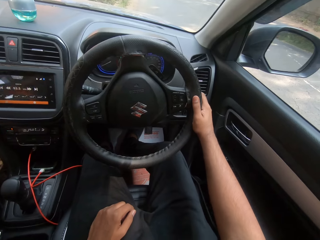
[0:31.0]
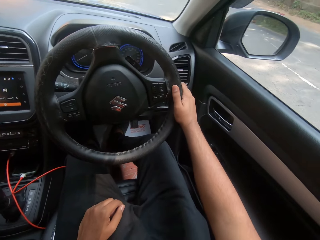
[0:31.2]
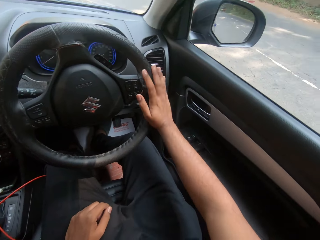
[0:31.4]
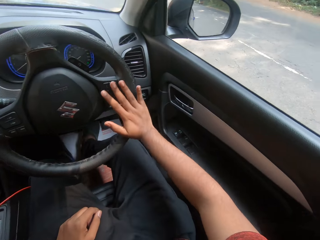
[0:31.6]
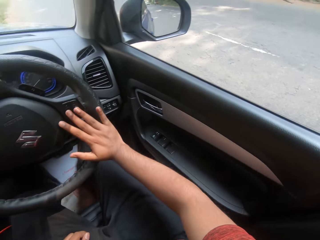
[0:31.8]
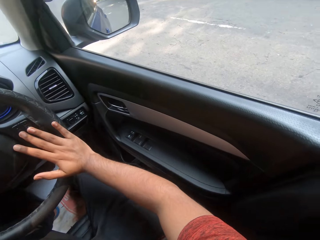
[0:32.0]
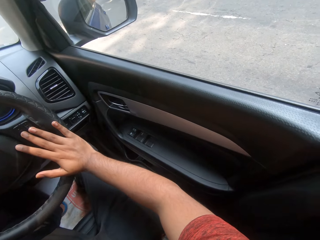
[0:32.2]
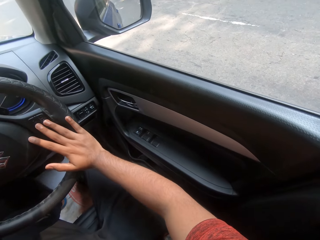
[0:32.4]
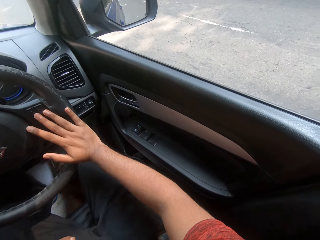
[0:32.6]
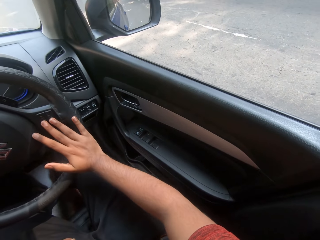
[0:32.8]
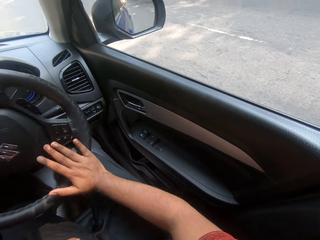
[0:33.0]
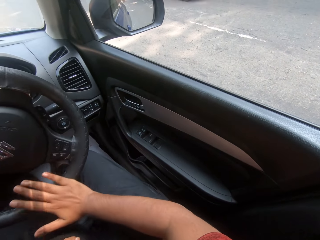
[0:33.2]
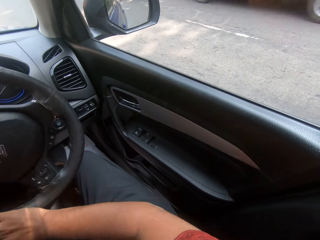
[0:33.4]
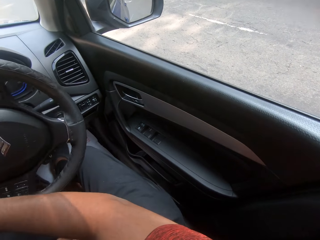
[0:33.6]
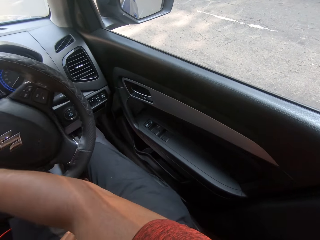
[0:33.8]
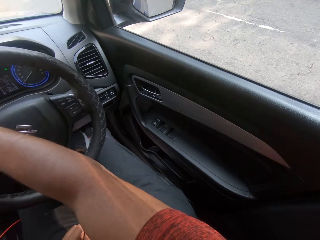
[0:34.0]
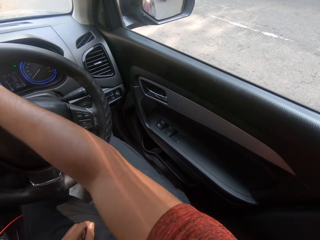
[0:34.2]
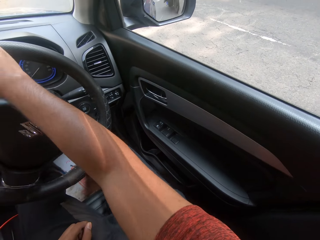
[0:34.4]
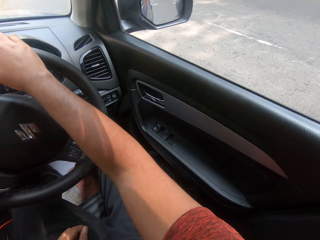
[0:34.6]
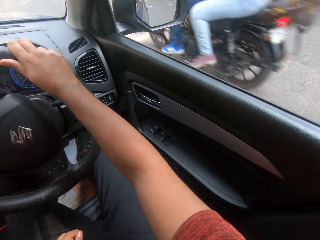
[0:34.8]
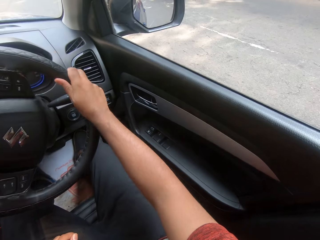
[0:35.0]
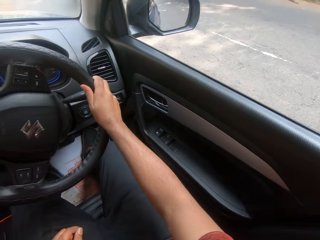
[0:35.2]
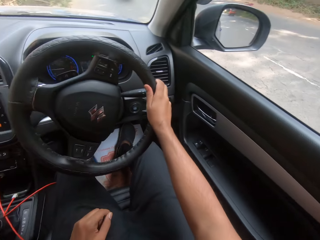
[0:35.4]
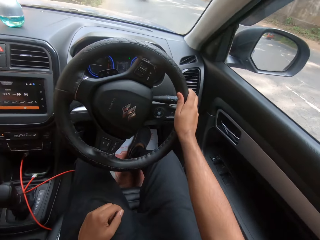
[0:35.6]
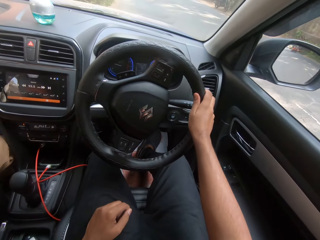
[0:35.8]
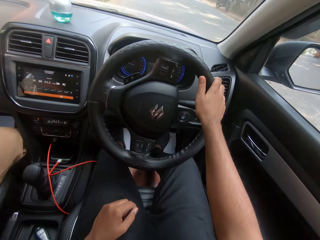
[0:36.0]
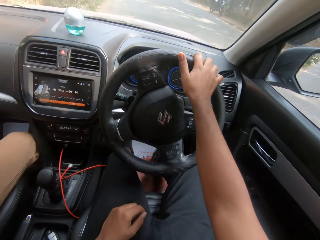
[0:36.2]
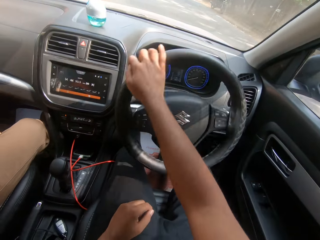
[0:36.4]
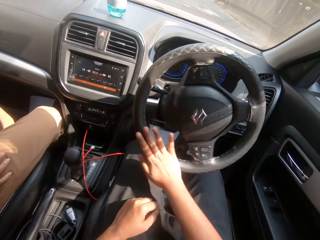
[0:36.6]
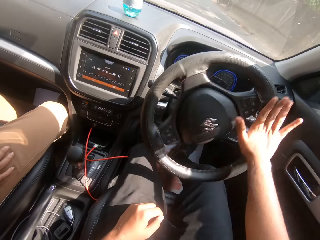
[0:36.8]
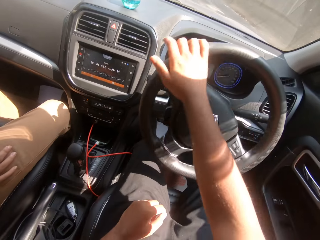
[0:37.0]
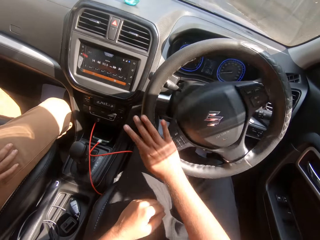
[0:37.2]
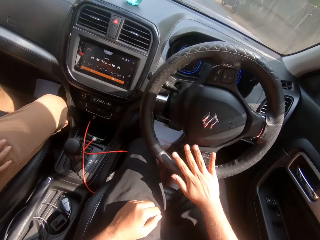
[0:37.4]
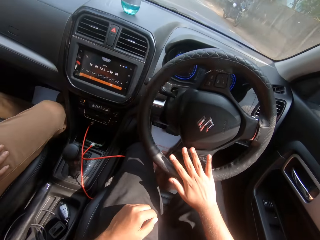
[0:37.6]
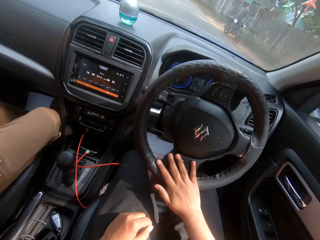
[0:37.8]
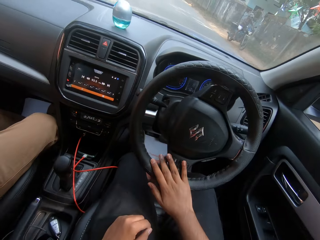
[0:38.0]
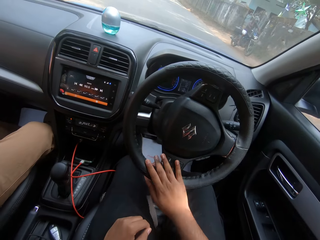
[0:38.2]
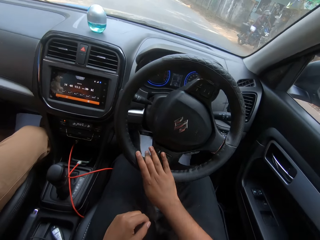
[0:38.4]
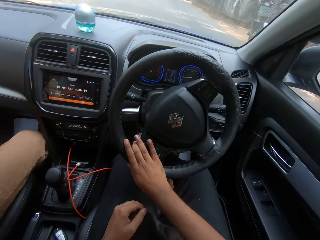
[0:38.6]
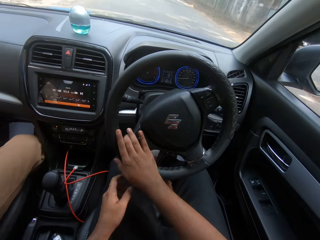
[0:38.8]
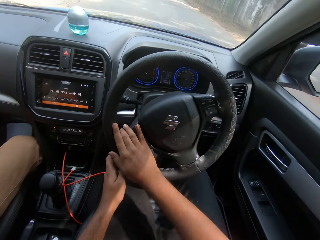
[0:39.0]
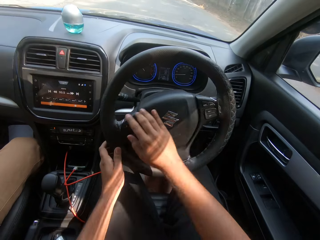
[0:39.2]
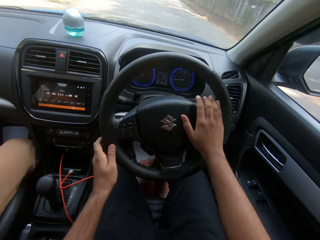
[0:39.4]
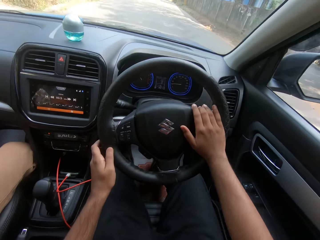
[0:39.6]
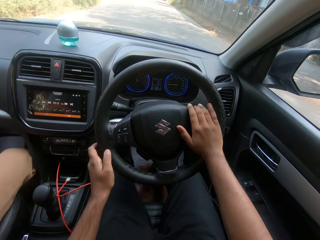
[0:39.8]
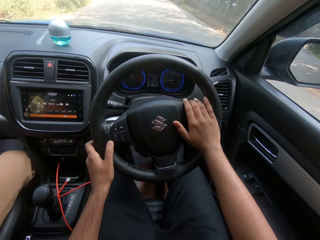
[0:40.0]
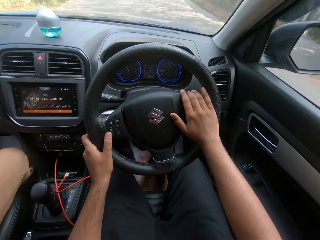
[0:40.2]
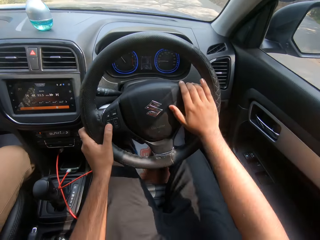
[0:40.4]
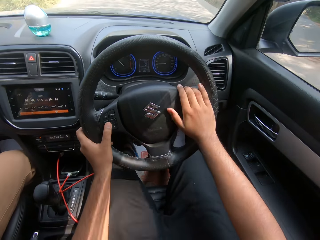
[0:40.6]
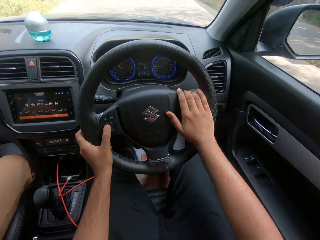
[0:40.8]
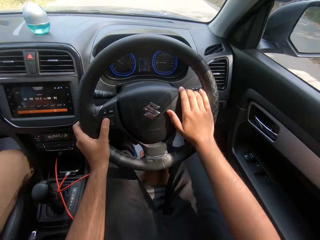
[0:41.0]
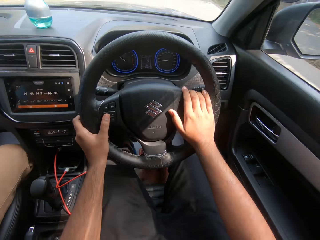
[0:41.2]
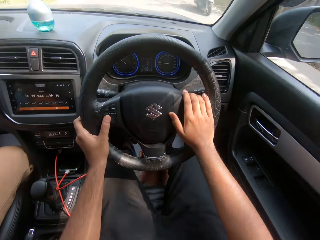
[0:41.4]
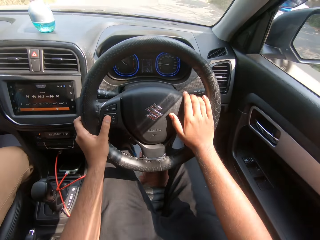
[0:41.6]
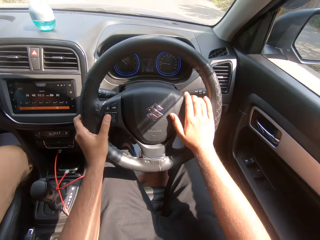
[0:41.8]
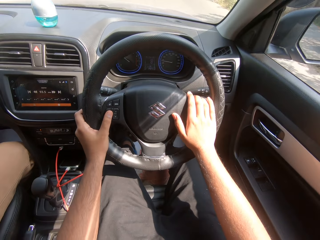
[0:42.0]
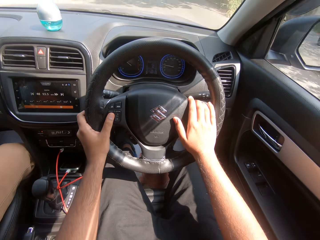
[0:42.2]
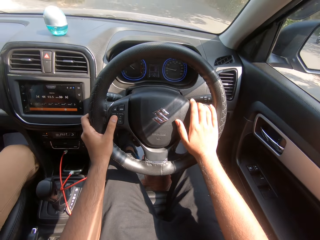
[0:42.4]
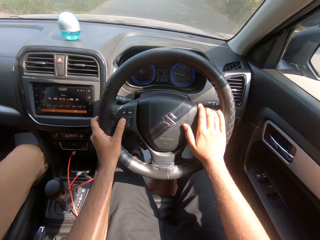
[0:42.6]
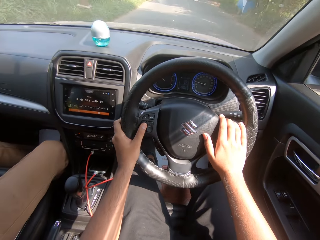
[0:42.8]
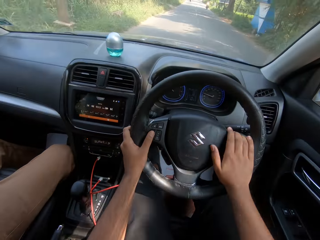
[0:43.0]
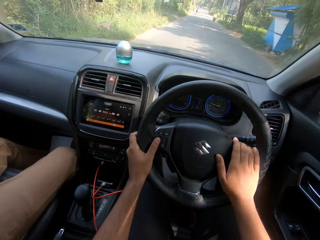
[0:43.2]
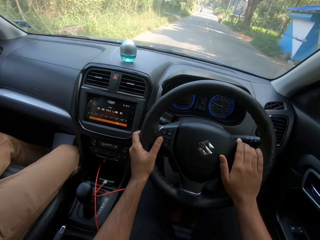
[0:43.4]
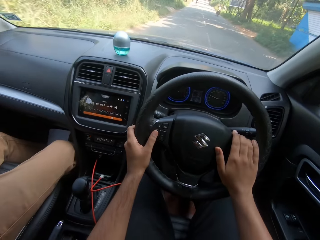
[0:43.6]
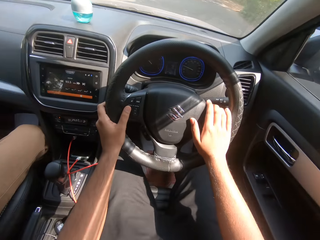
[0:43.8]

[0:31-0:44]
A car drives past the camera wearer. A motorcycle drives past her. The camera wearer drives the car with the steering wheel in her right hand. A motorcycle drives past her.

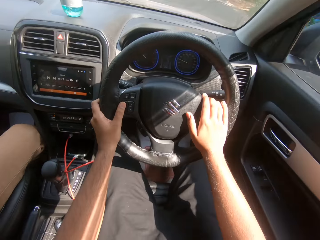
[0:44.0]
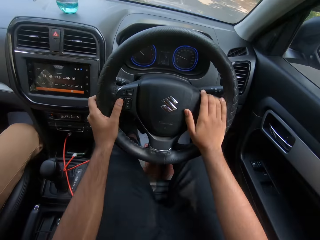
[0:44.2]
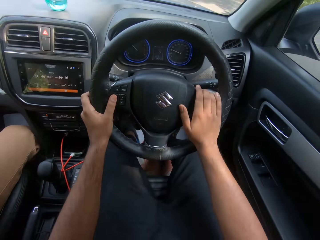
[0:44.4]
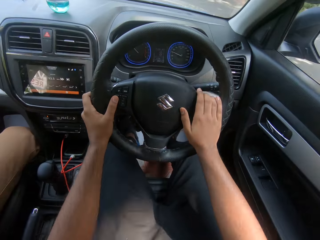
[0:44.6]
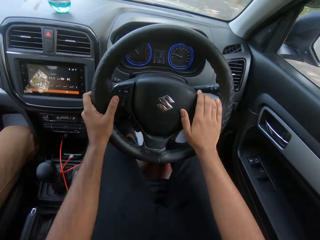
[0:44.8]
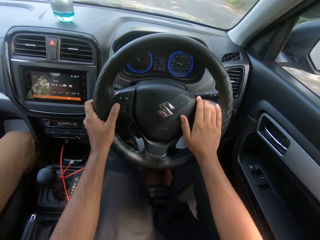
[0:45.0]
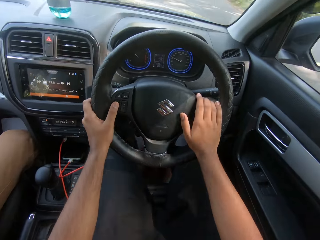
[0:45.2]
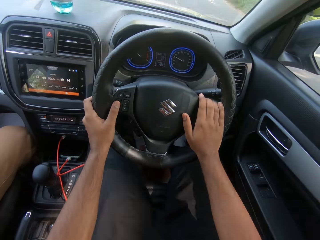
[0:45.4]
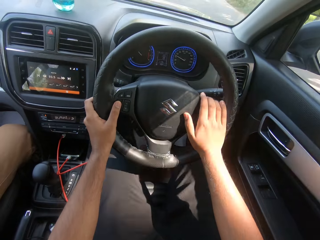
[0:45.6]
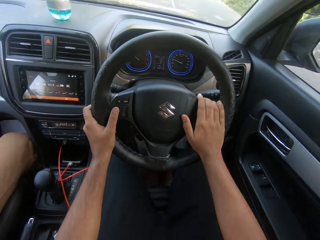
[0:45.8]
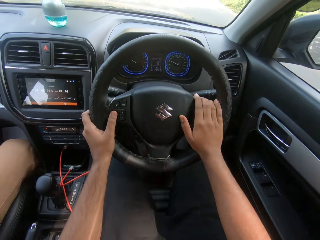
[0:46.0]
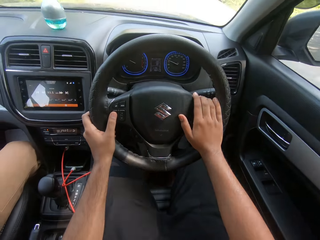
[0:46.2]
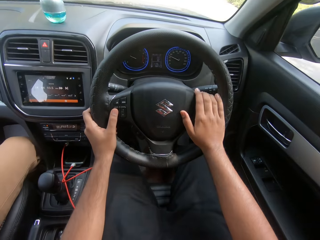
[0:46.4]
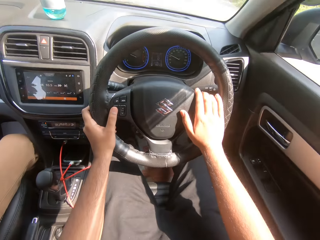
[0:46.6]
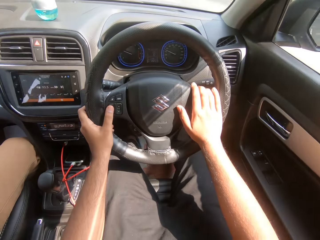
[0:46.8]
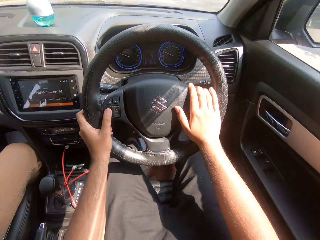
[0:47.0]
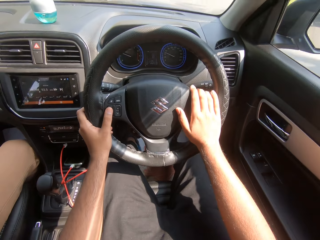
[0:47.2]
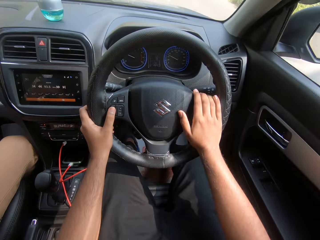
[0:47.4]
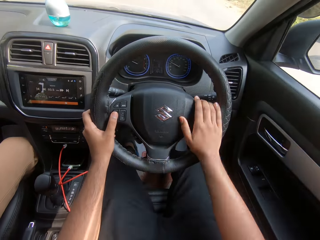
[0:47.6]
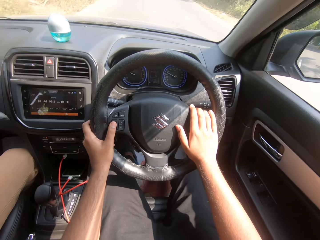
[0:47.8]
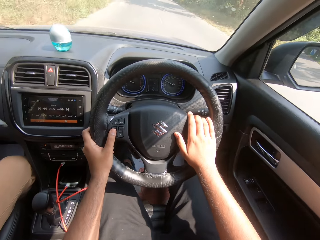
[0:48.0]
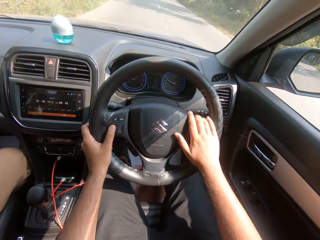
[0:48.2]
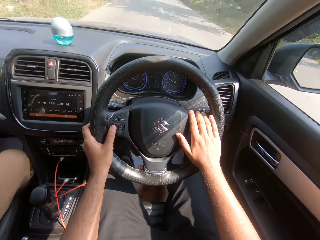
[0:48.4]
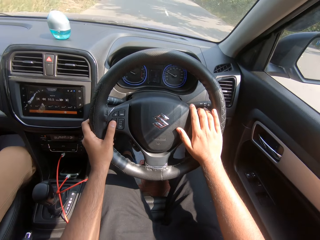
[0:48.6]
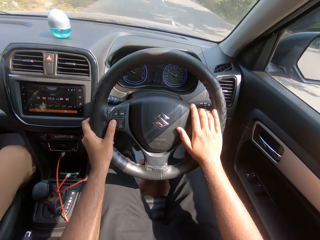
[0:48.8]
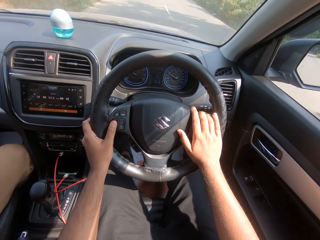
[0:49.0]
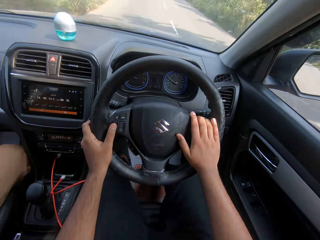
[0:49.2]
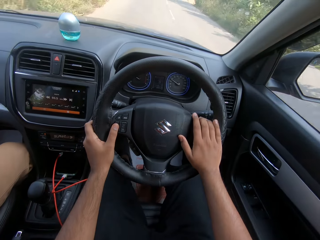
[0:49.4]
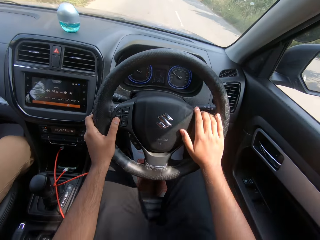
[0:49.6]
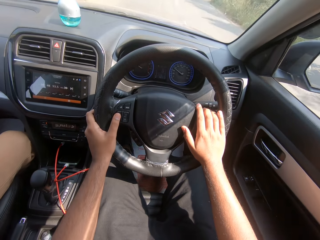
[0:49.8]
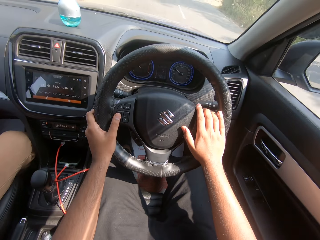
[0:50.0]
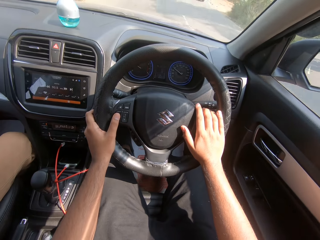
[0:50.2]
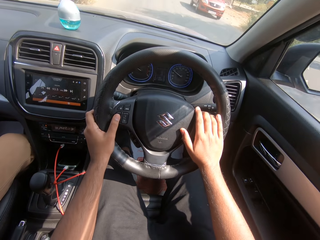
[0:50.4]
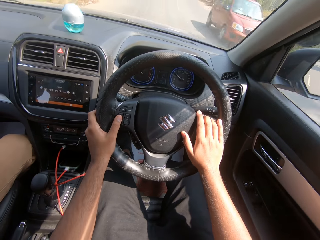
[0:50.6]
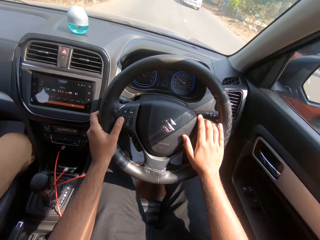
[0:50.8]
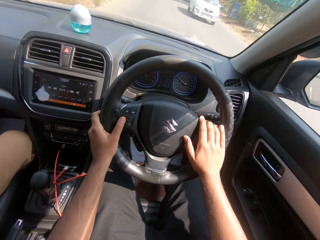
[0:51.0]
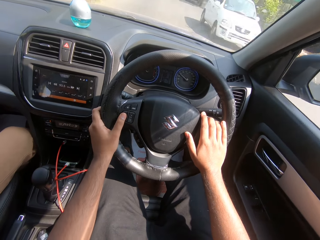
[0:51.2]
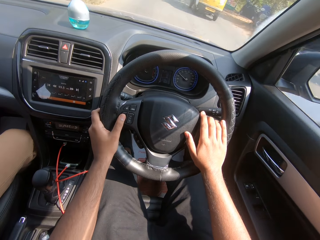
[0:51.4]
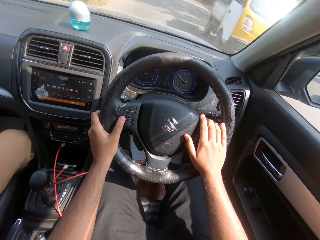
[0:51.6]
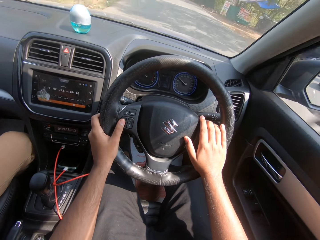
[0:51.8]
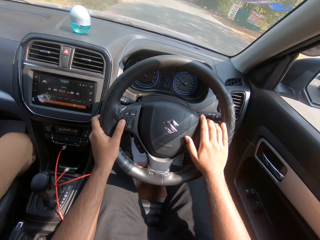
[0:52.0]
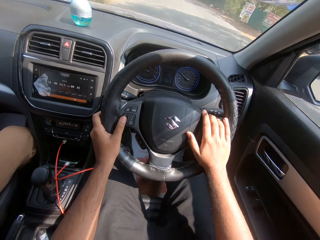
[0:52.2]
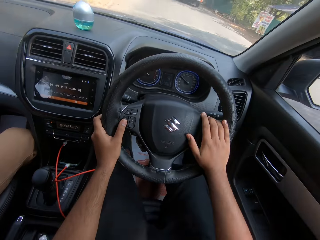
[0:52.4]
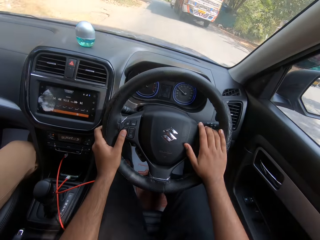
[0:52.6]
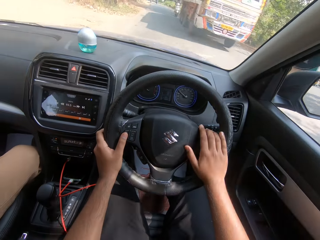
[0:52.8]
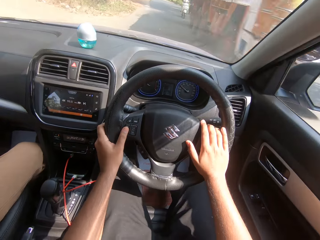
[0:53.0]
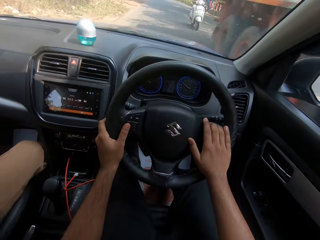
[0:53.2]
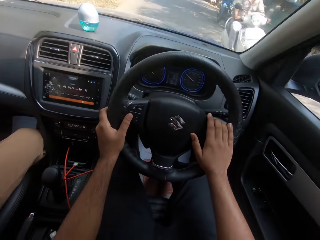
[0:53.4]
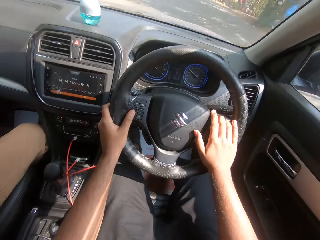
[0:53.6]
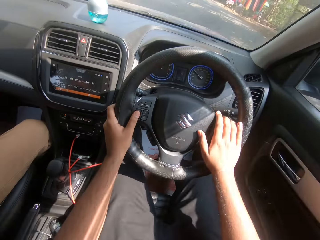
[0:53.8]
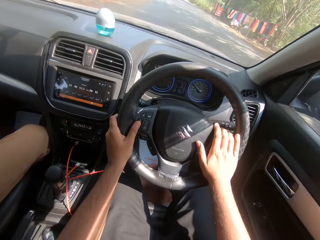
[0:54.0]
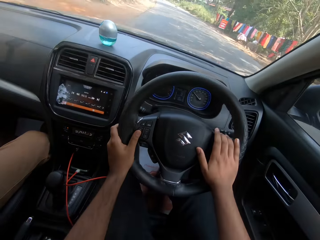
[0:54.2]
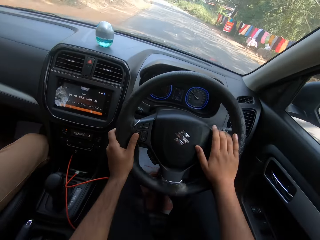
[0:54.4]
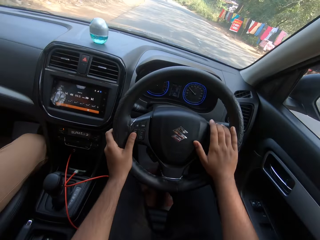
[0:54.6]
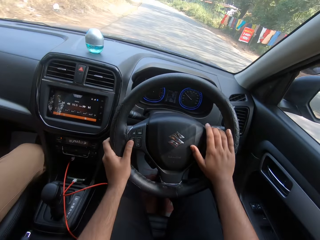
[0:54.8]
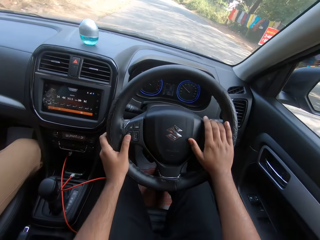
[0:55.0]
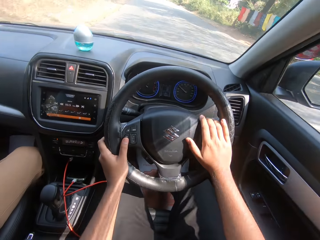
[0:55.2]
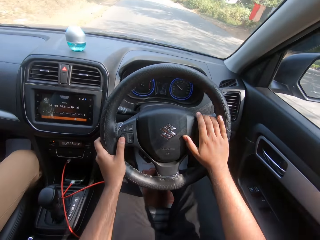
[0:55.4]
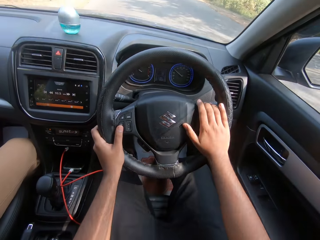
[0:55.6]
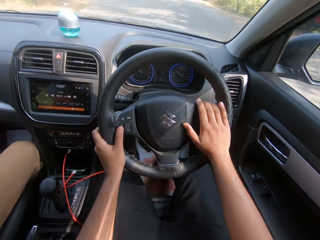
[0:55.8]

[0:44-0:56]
A motorcycle drives past the camera wearer. A car drives past them. A car drives past them again. A tricycle drives past them. A truck drives past them. A motorcycle drives past them. A motorcycle drives past them again.
